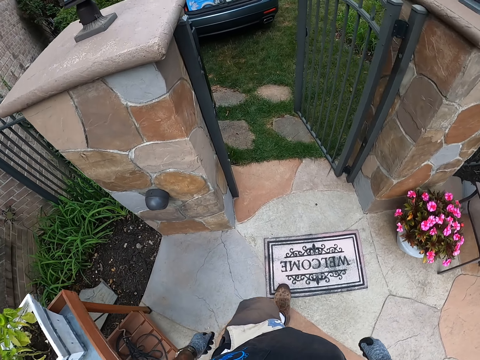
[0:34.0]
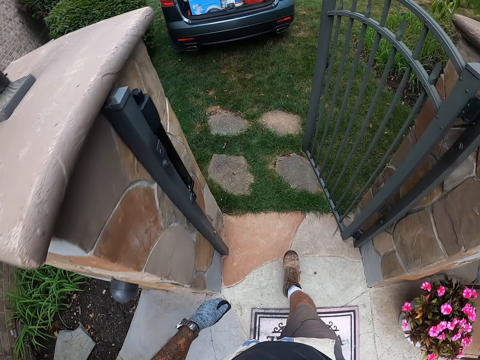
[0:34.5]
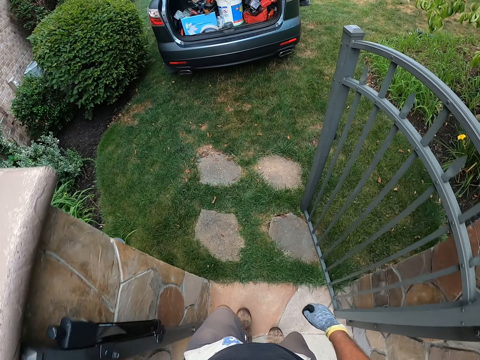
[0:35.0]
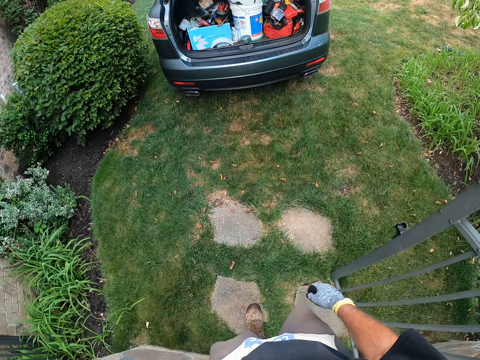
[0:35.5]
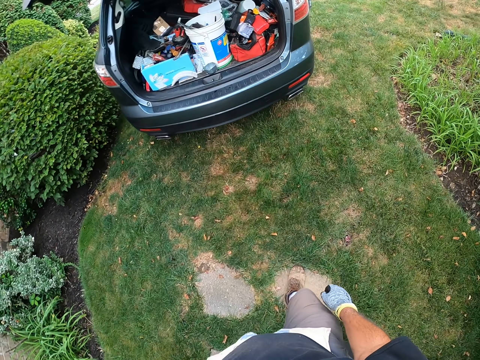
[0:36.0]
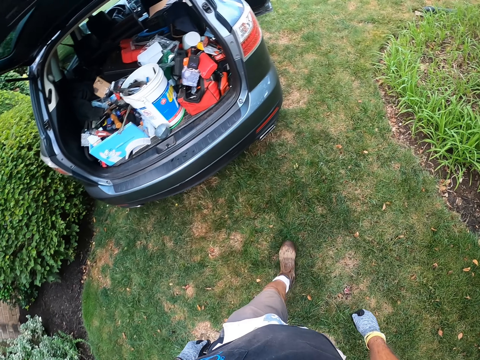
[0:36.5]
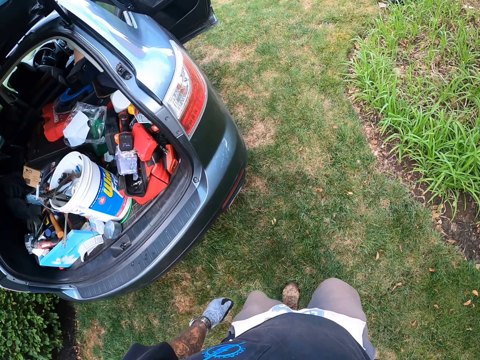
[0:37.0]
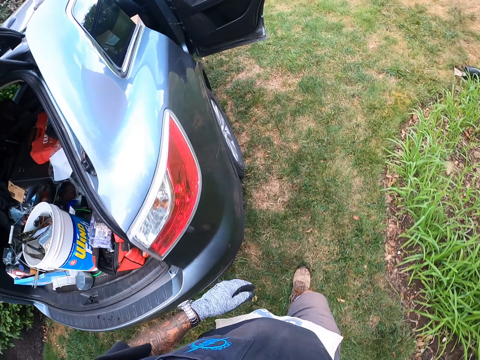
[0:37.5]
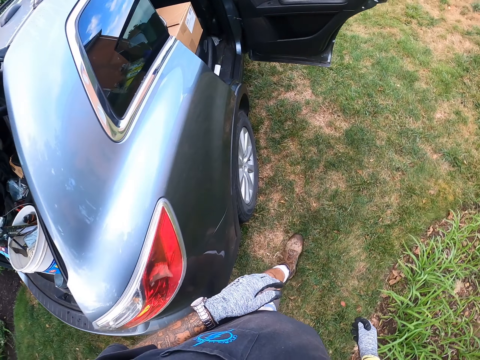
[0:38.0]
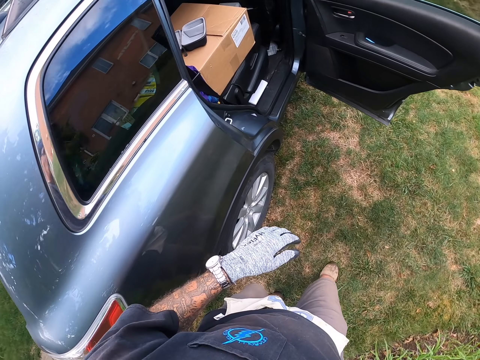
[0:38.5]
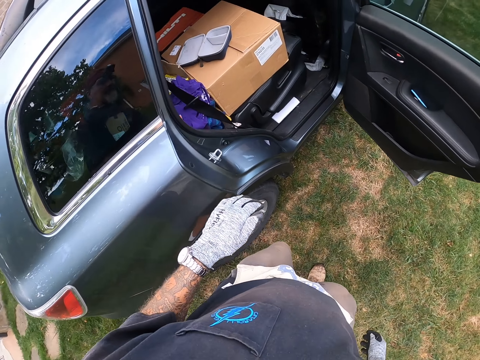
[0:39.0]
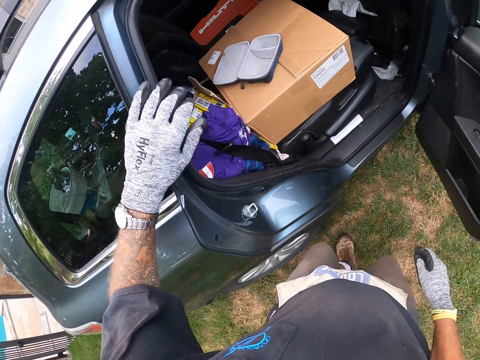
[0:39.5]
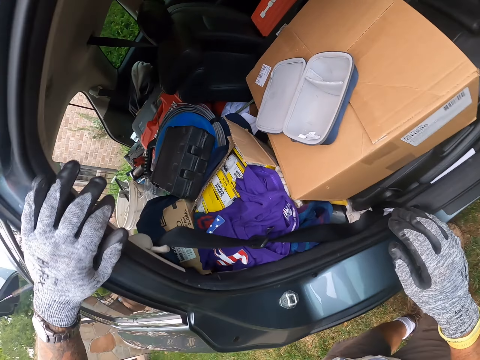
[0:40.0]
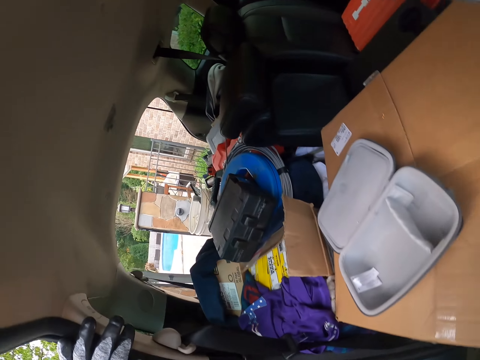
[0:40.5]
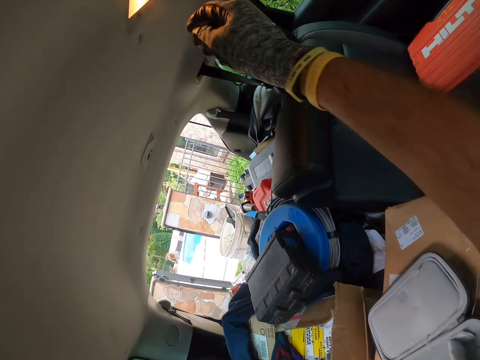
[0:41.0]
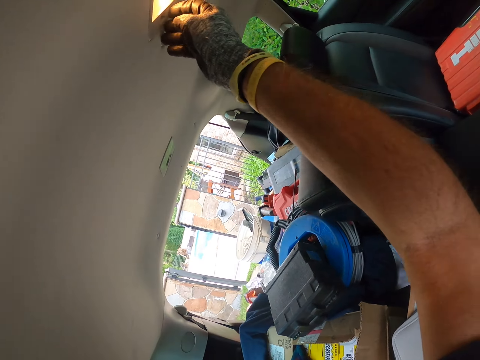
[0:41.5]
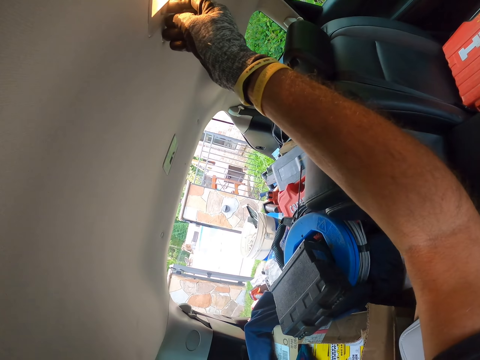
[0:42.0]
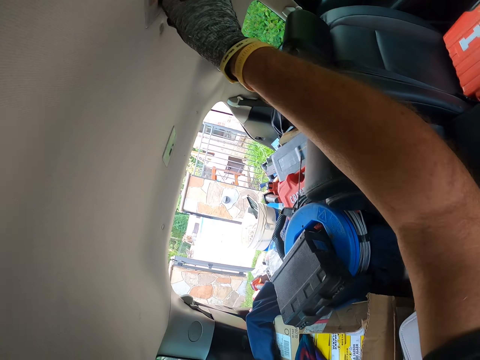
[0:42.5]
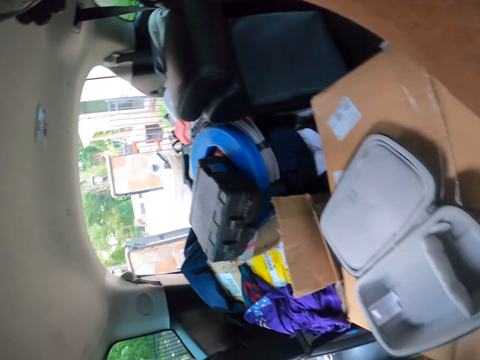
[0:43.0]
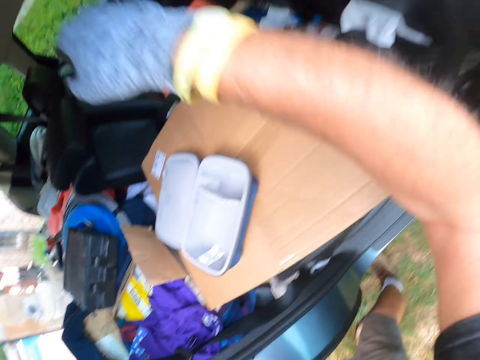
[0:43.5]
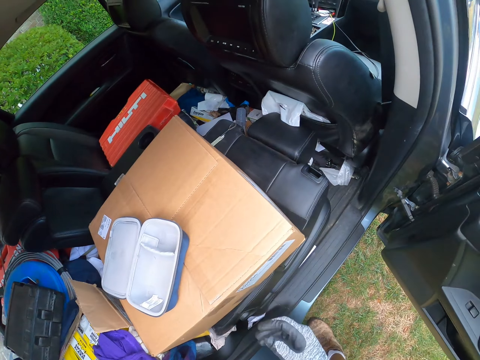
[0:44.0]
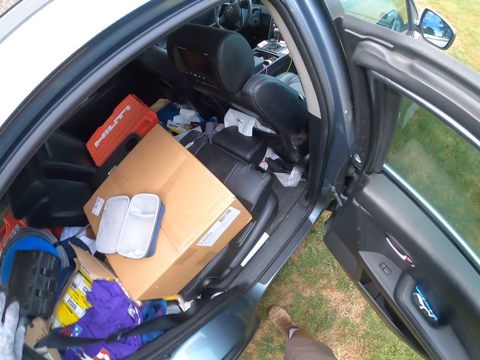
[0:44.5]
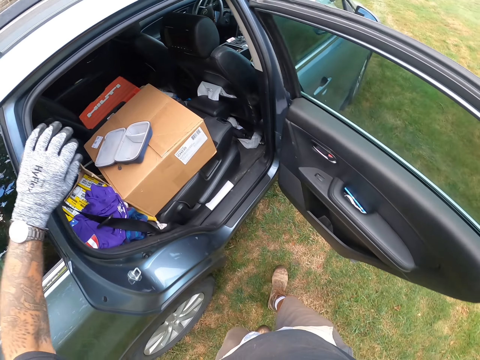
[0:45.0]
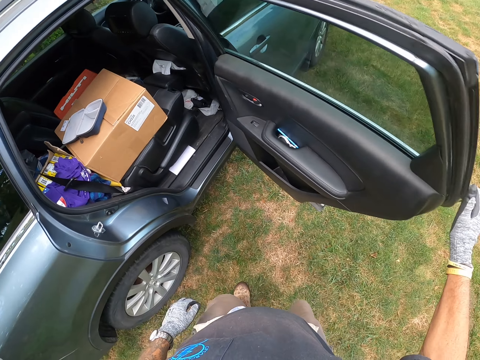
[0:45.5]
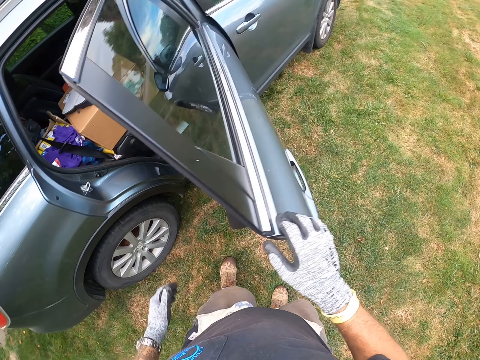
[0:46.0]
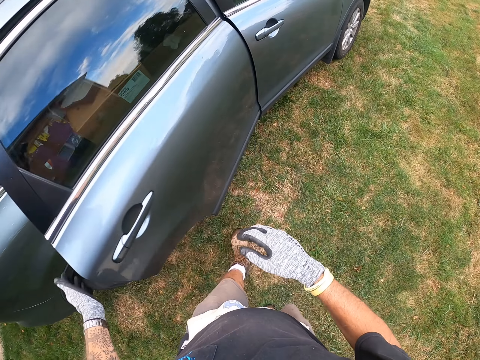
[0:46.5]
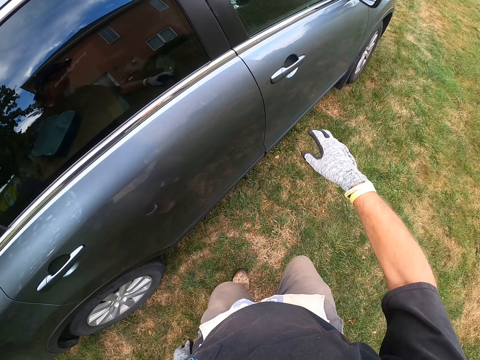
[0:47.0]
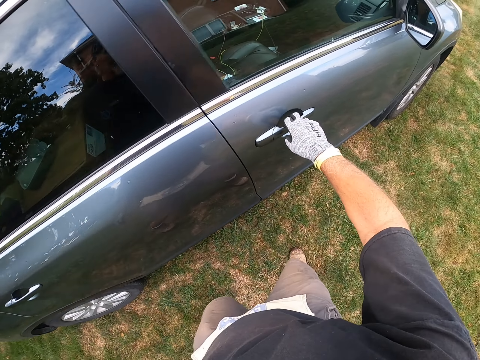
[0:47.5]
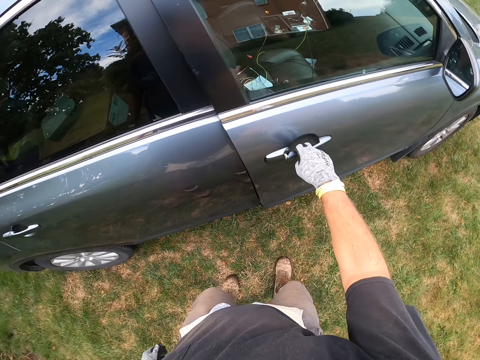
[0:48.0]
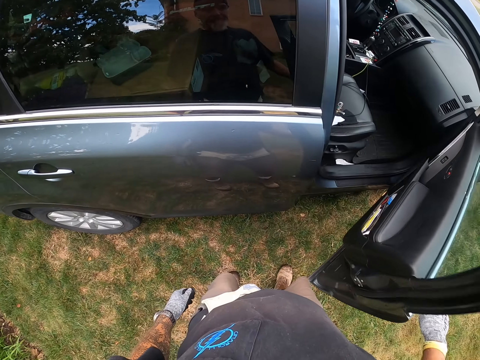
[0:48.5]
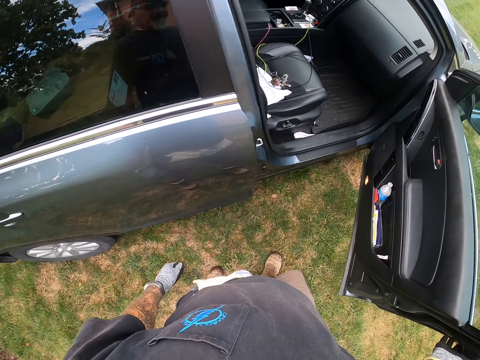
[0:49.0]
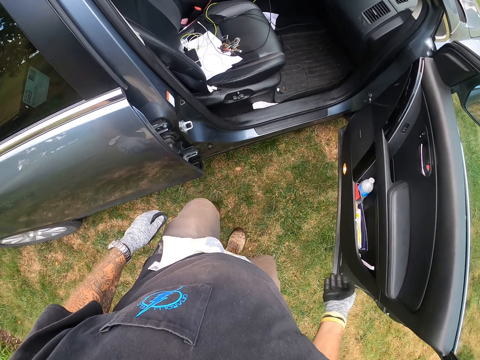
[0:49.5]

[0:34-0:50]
The camera wearer walks on the lawn. They switch off the light in the car. They close the car door. They move on the lawn. They open the front car door.

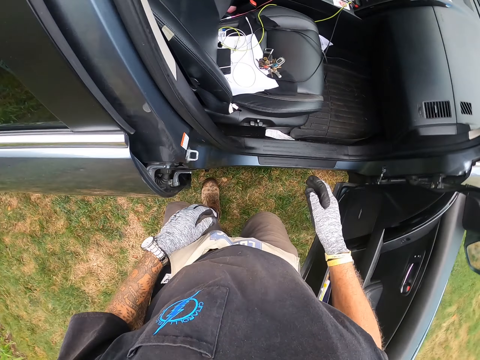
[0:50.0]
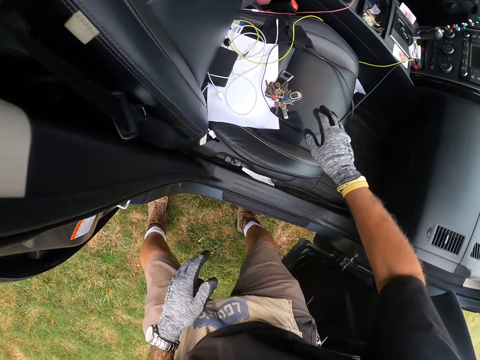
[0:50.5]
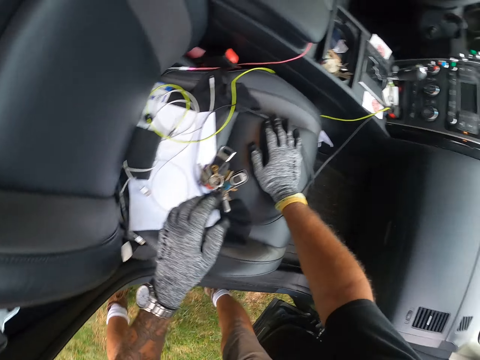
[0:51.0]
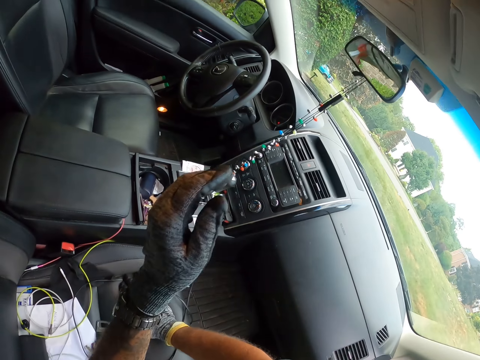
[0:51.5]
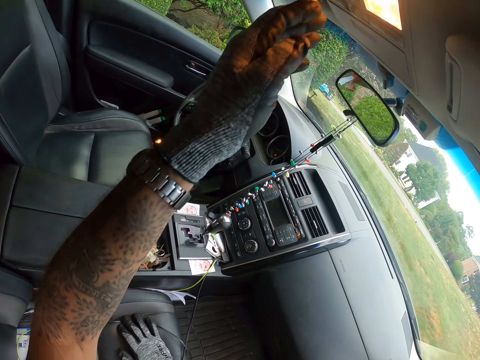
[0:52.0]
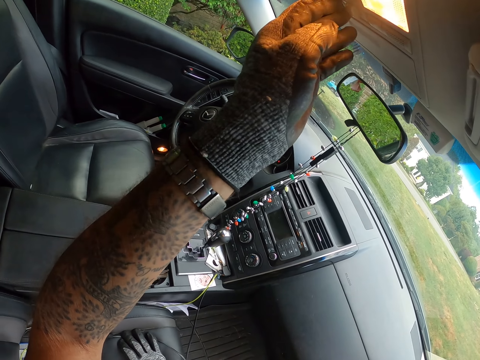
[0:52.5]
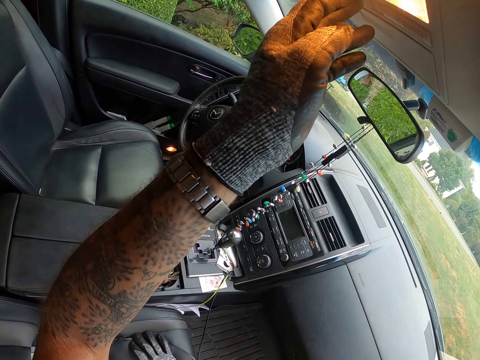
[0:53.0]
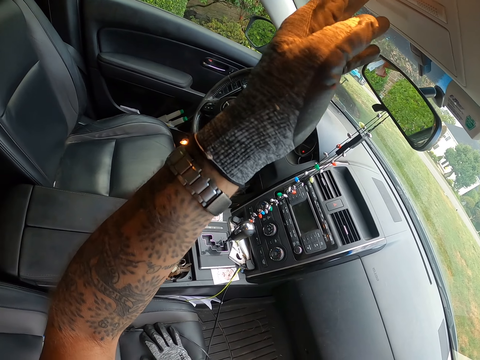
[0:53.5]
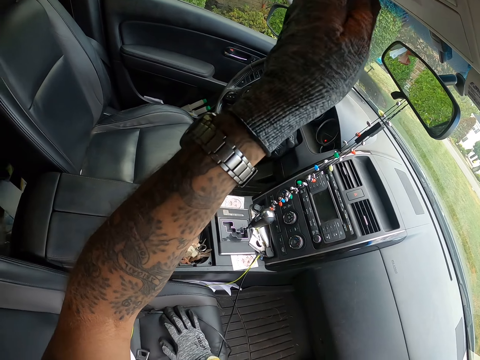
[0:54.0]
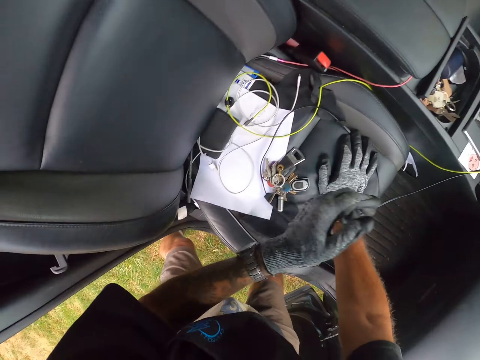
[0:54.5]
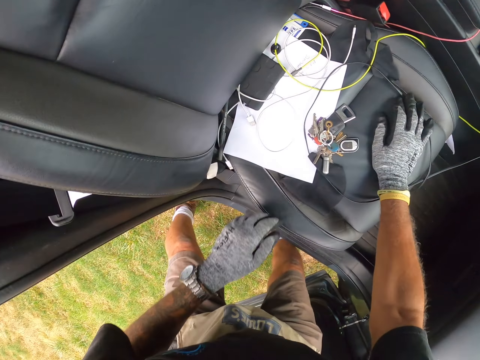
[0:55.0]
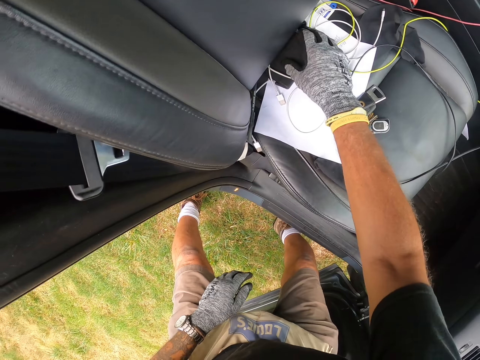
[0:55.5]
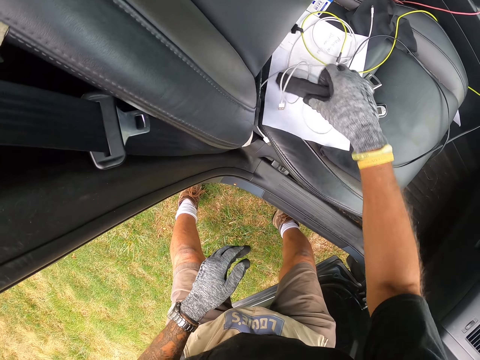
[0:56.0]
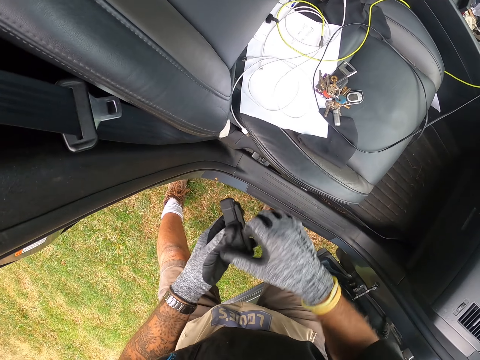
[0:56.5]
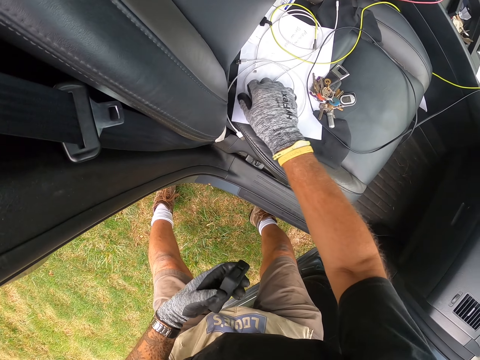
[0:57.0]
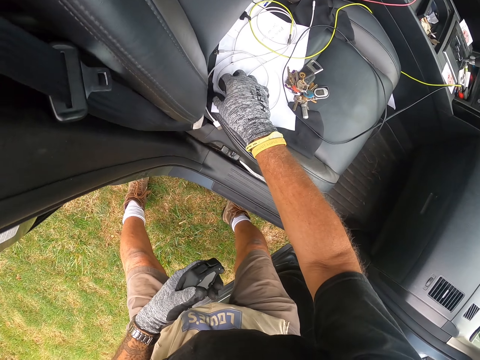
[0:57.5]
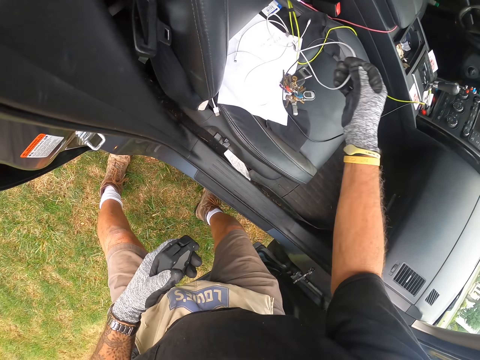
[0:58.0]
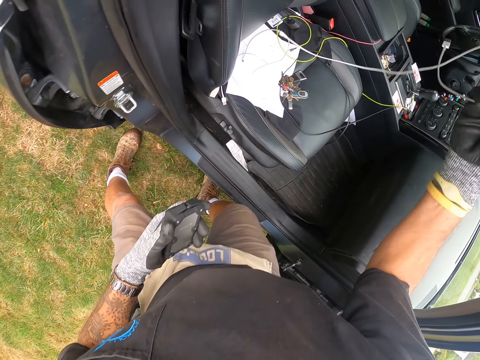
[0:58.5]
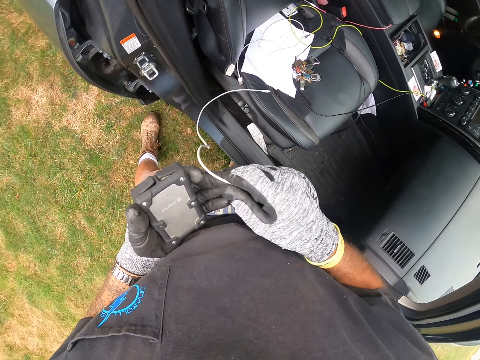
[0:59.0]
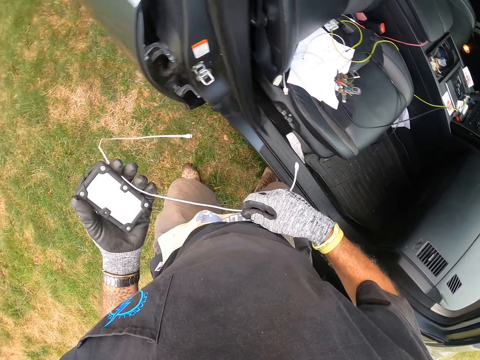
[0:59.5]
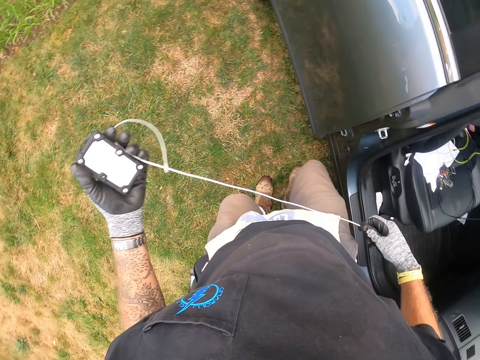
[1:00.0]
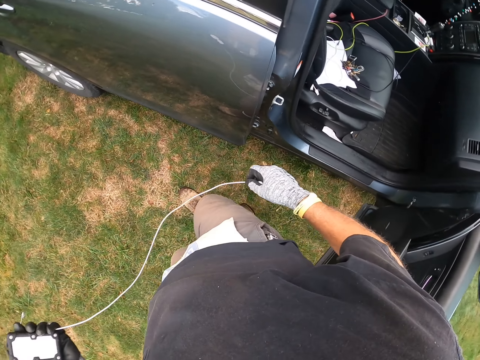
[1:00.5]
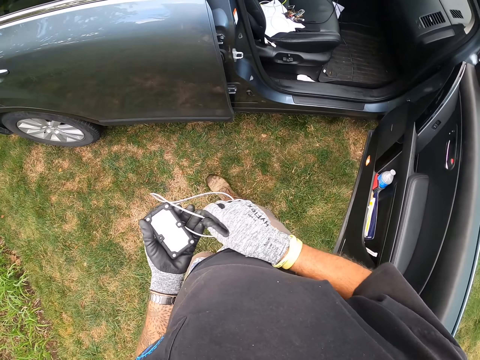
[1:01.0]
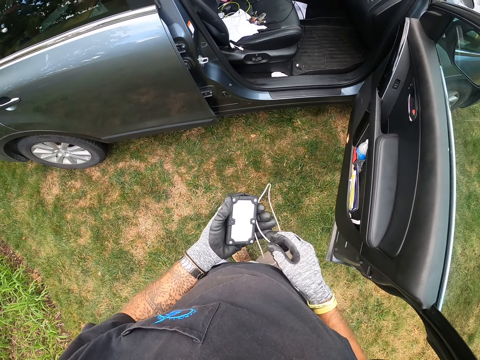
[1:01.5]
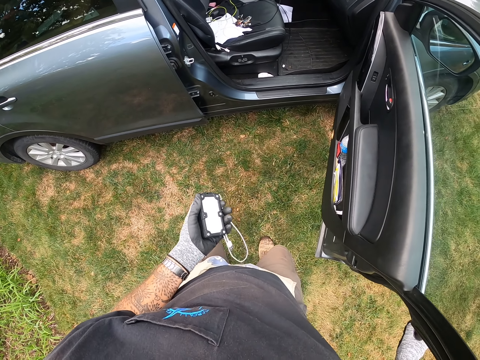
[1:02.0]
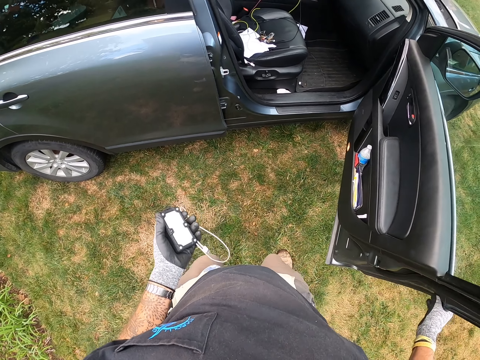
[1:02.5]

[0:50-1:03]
The camera wearer switches off the front car light. They pick the power bank from the car. They pick the cable from the car seat. They move on the lawn. They straighten the cable. They transfer the cable to the left hand.
